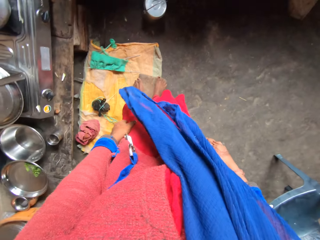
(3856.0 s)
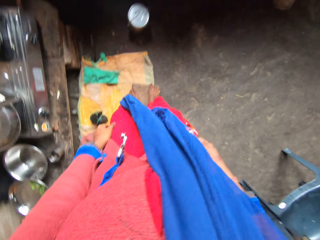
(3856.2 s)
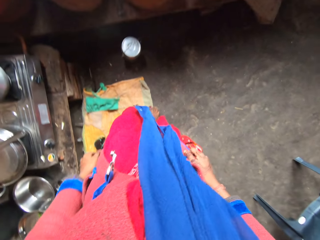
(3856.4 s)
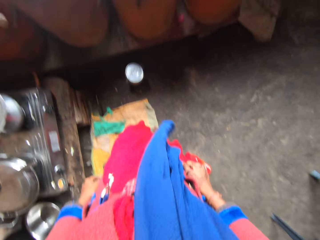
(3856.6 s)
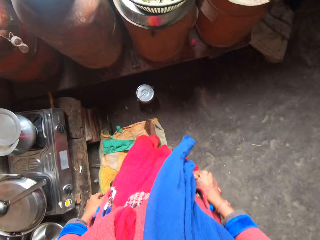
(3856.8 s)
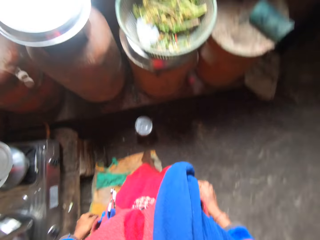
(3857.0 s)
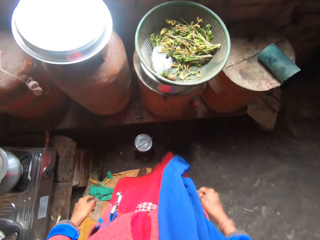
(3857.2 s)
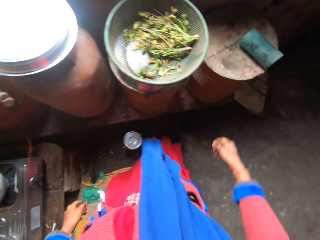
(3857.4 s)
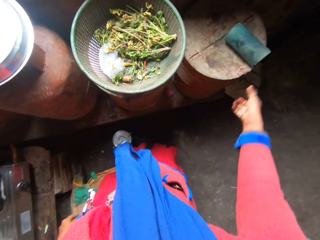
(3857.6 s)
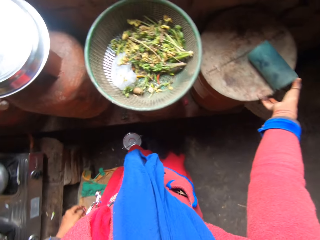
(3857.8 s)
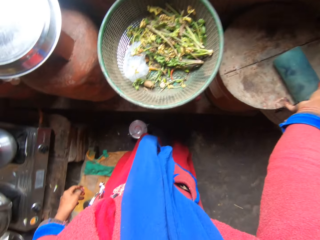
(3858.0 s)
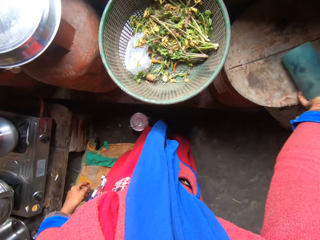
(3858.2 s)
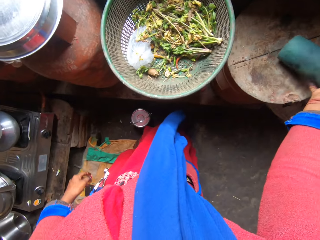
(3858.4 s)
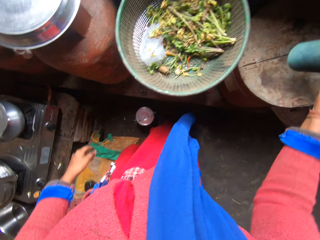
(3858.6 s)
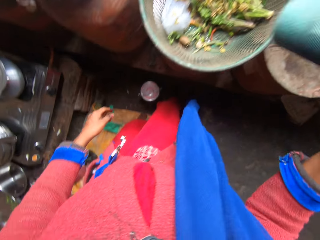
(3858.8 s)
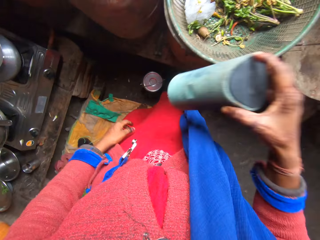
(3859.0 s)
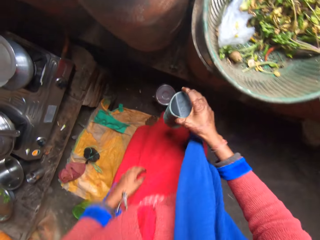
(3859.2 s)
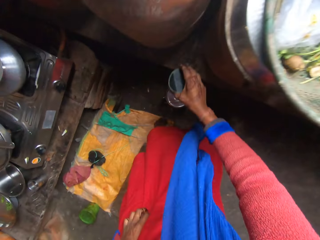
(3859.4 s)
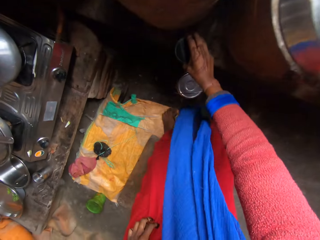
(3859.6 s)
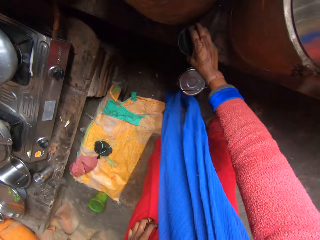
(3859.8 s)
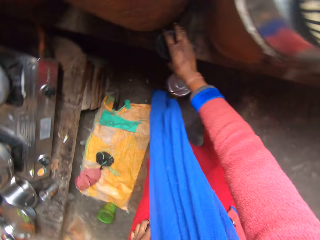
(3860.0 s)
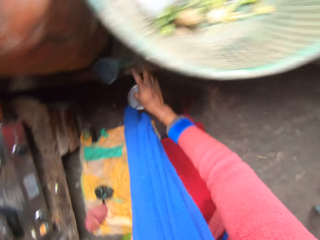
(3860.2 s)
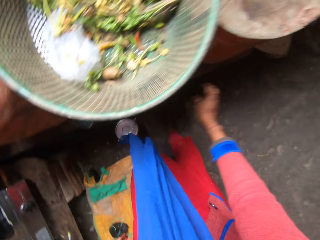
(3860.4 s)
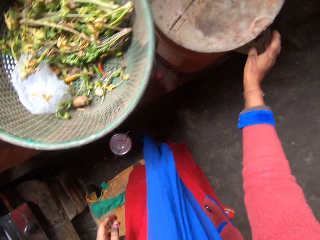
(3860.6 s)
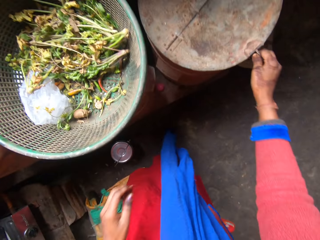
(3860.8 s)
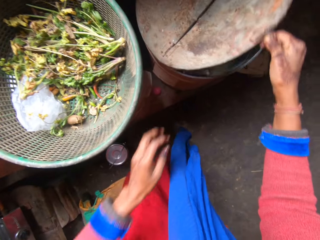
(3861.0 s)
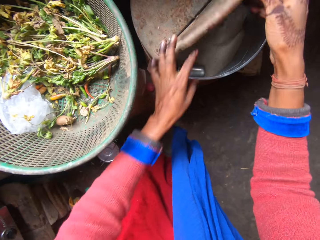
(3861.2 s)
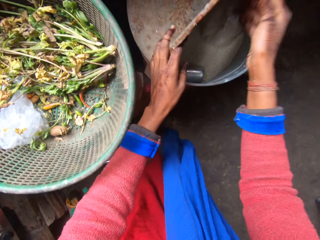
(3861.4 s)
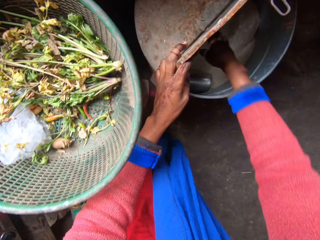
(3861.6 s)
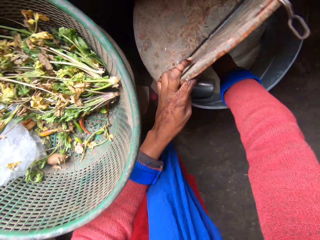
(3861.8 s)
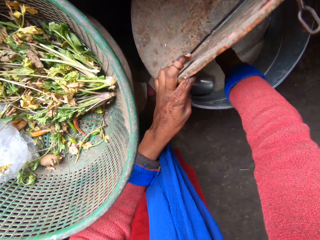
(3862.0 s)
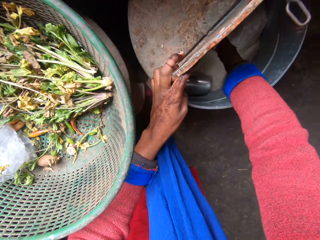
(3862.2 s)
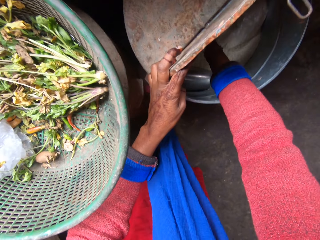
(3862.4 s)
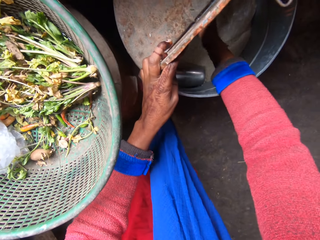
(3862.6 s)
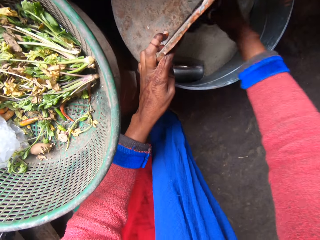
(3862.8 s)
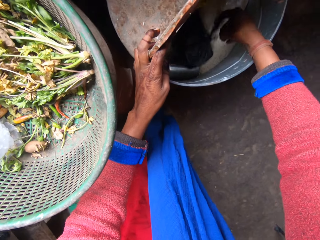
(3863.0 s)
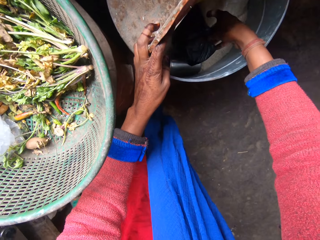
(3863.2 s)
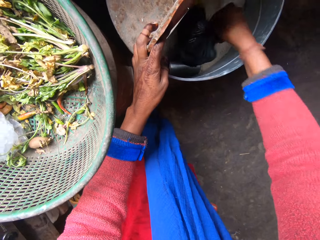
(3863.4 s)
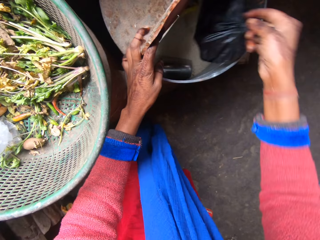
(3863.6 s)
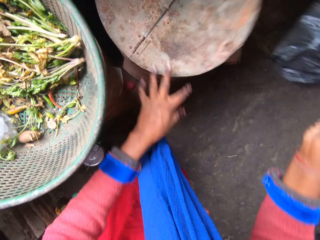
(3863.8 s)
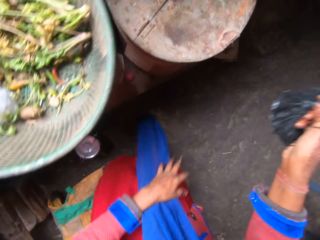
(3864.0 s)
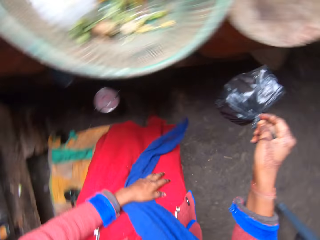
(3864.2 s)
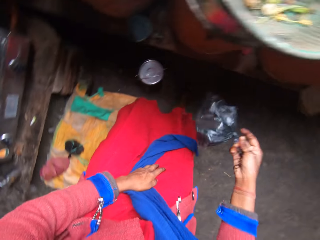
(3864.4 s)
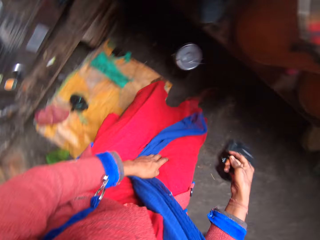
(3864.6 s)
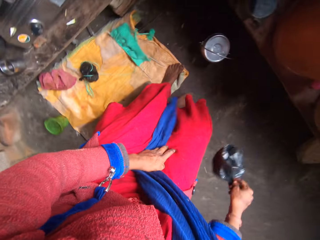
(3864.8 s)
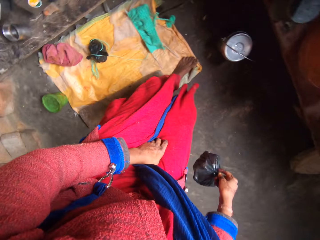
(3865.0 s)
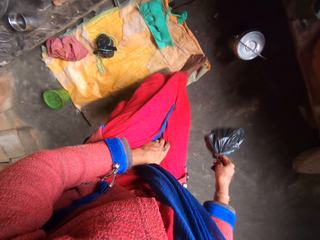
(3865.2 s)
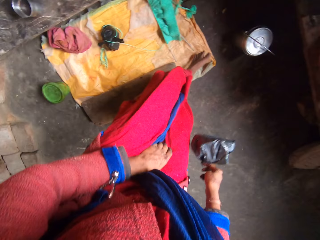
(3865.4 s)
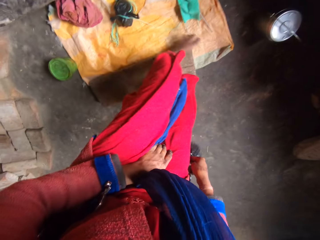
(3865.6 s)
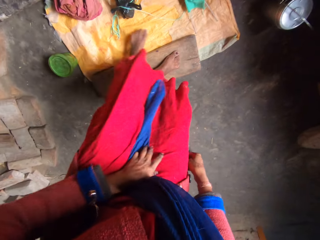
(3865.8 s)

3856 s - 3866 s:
The camera wearer walks towards a sieve. He picks up a can from the top of a drum. He drops the can on the floor. He opens the cover on the drum. He puts his left hand inside the drum. He brings out a black nylon from the drum. He closes the drum.

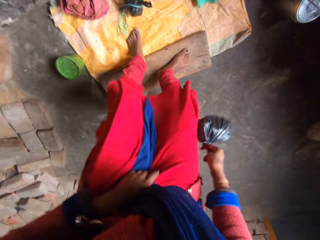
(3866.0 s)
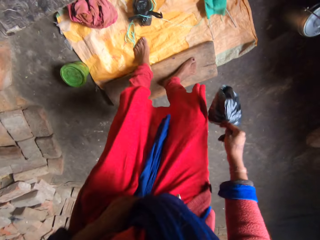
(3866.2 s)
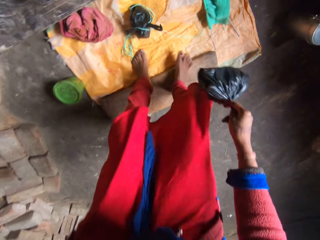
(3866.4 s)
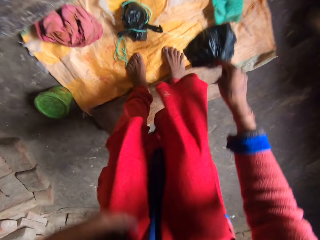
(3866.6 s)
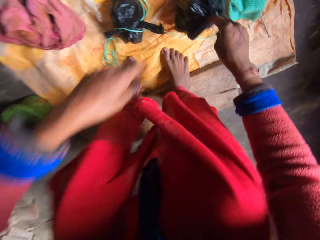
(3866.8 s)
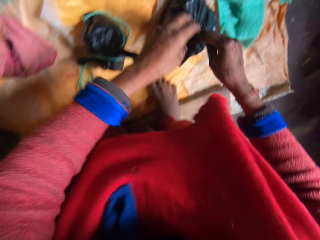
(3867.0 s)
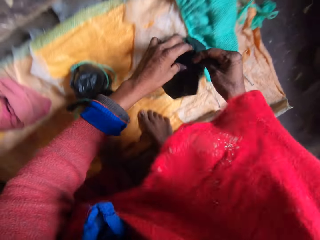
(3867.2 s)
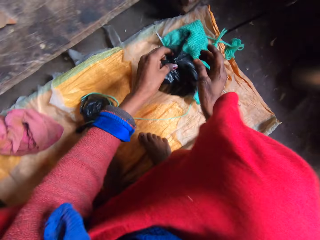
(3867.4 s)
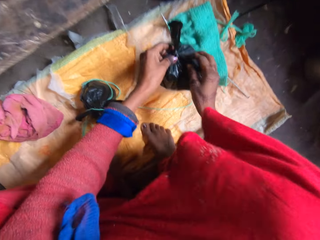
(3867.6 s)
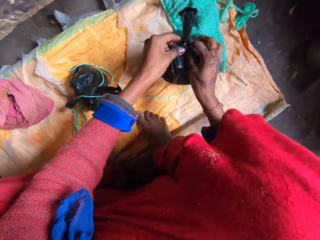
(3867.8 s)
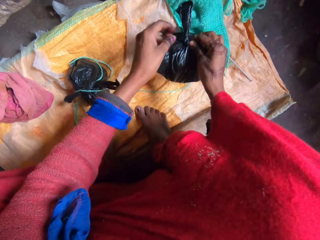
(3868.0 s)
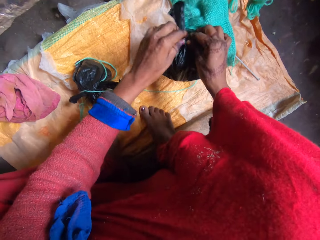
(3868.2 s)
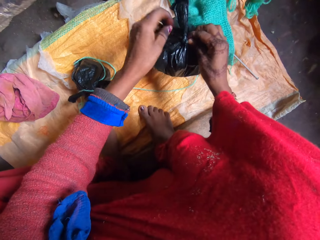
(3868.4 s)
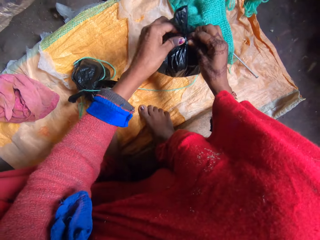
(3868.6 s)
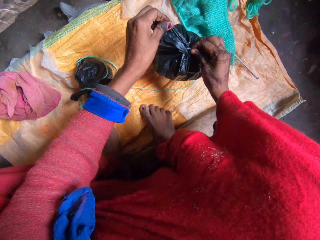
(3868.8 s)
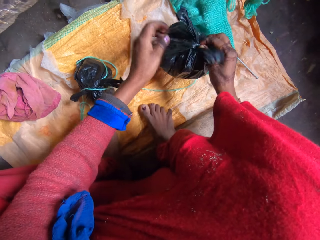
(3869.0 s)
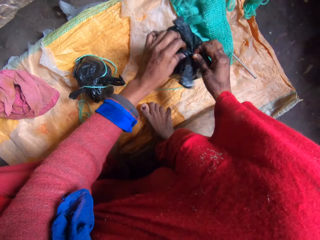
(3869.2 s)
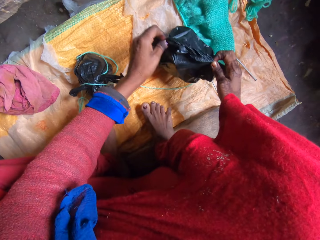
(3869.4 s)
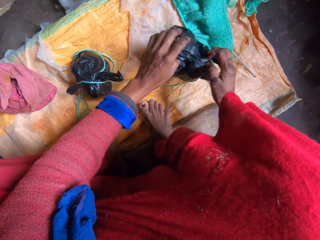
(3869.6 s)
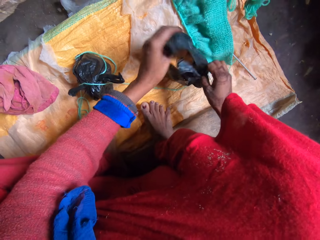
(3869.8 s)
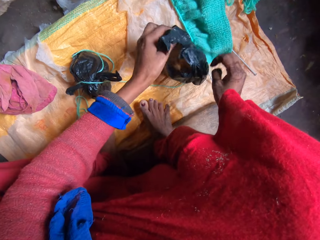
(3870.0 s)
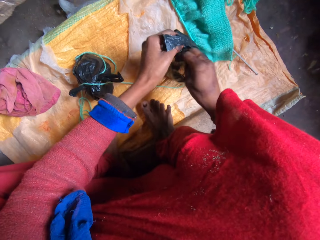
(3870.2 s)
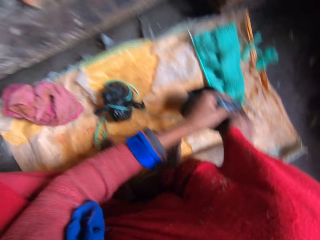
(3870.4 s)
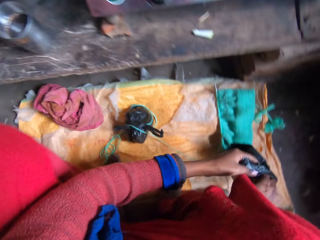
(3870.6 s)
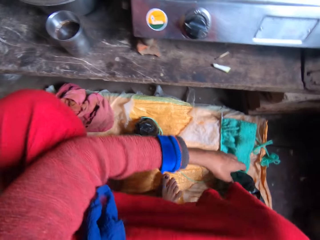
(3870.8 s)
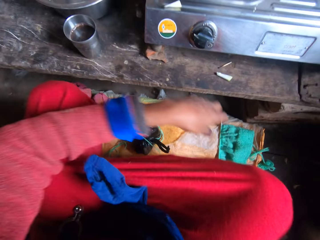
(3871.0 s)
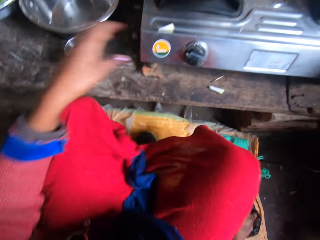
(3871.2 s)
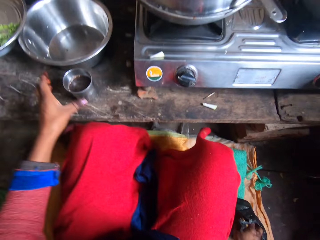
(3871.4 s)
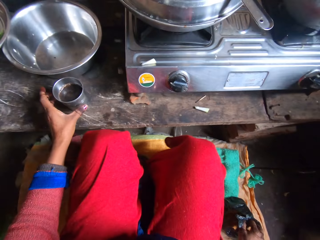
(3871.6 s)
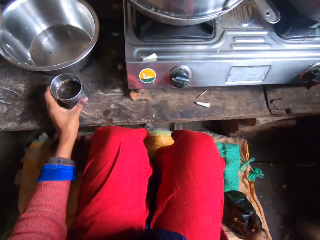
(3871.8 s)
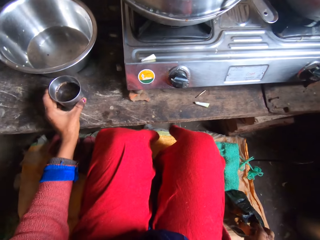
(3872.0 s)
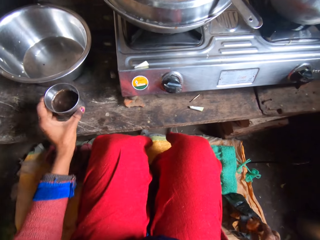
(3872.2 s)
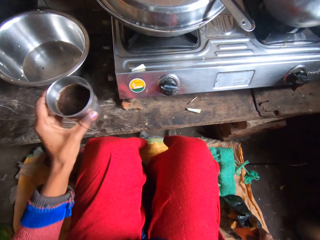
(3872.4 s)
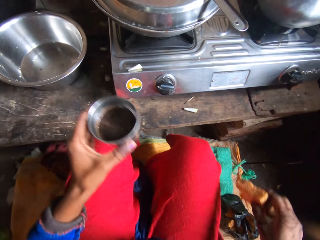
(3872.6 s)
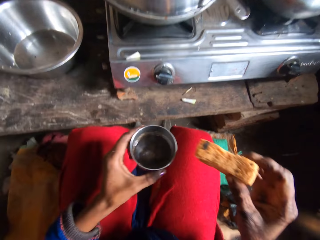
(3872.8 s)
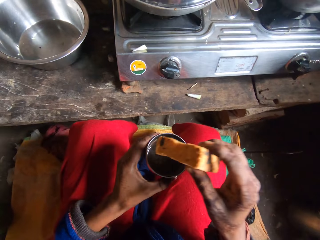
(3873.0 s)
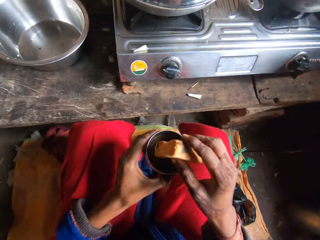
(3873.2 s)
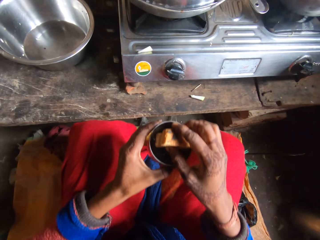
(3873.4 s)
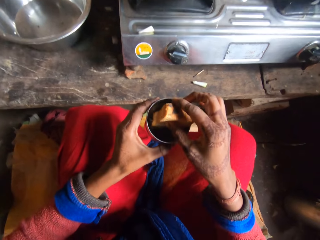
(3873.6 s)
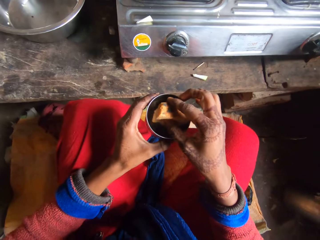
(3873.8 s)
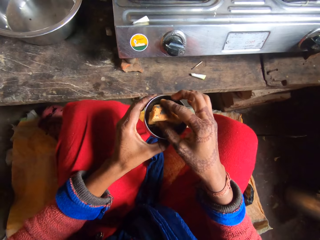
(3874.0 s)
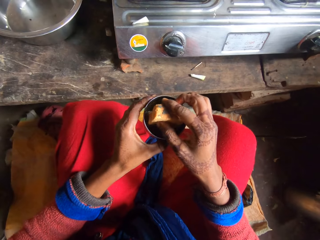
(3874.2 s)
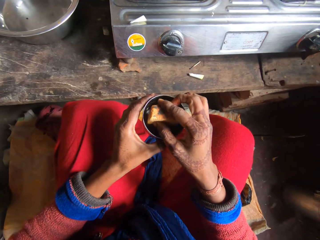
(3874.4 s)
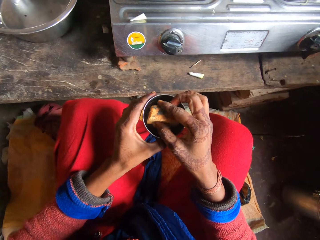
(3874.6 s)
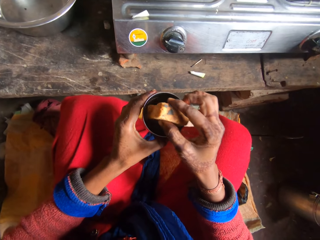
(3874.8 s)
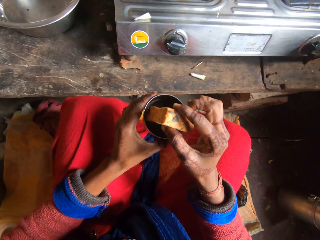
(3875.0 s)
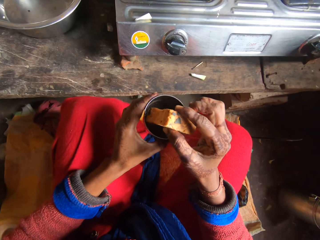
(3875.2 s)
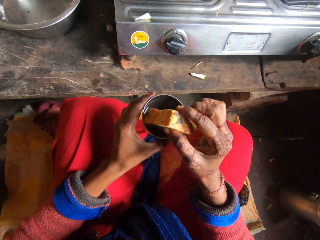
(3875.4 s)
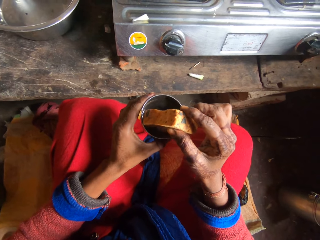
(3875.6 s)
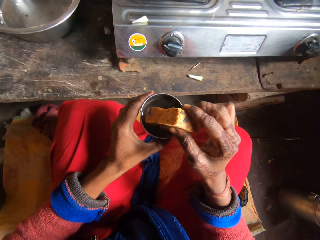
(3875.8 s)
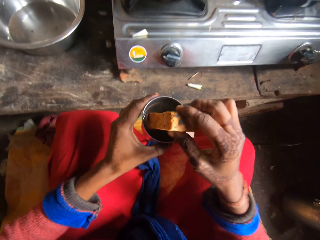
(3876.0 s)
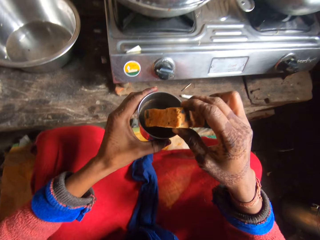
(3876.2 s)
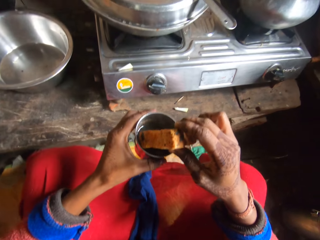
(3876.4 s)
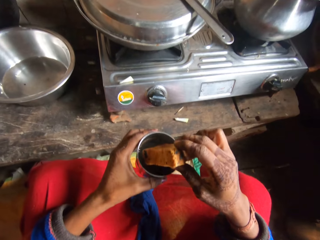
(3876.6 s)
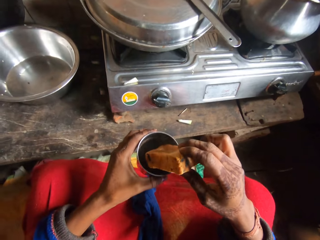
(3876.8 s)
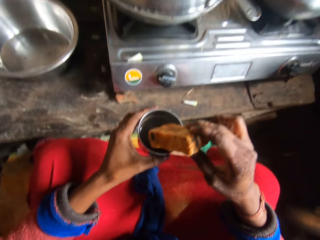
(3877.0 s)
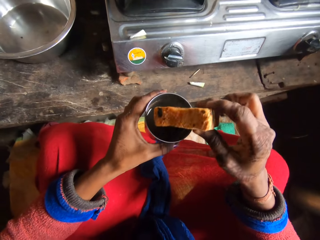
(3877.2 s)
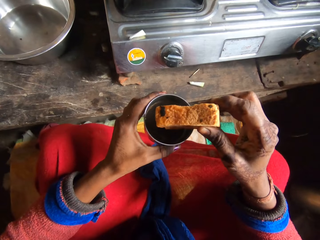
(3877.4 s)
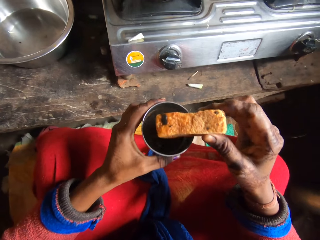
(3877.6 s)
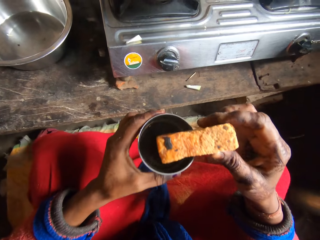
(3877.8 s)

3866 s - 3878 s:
The camera wearer bends down and drops the nylon on the floor. They sit down. They open the mouth of the nylon. They pick up the metal cup with black tea from the top of the kitchen table. They dip a bread inside the tea in the cup.
